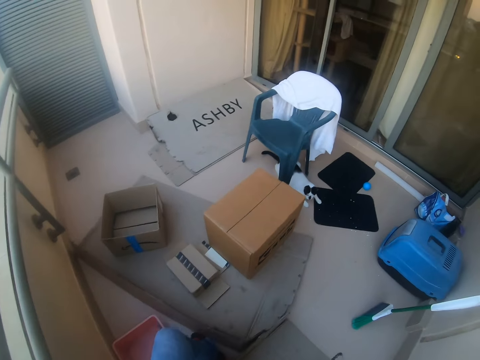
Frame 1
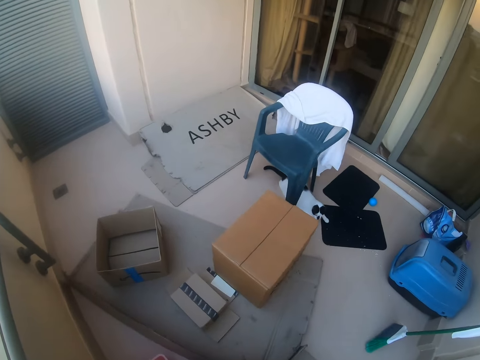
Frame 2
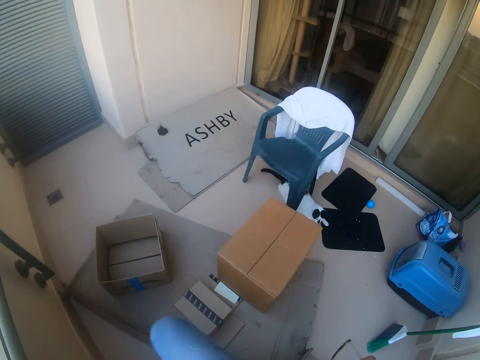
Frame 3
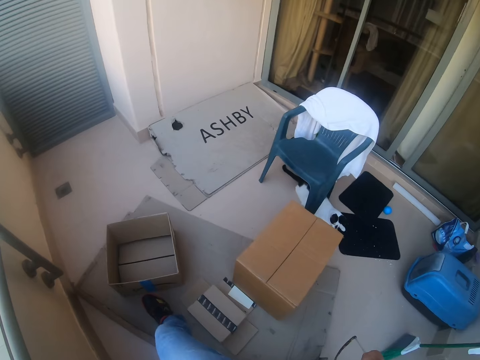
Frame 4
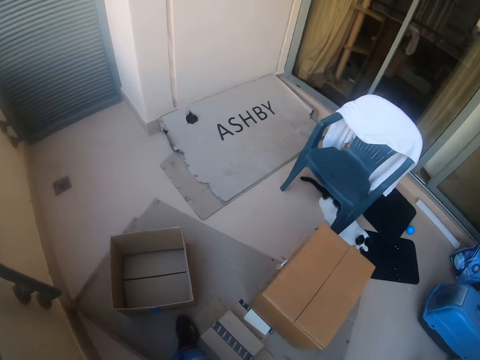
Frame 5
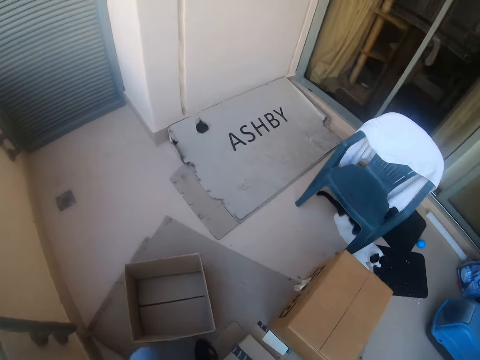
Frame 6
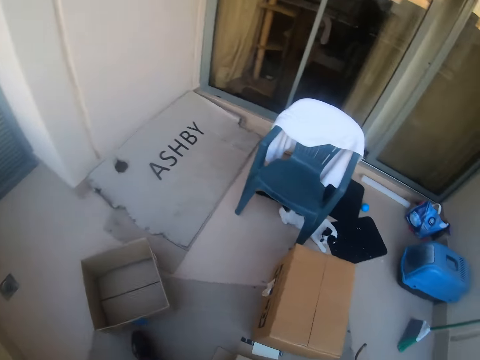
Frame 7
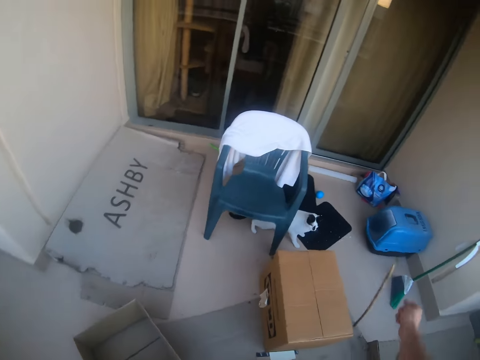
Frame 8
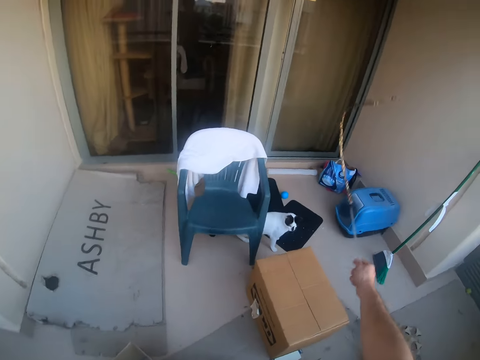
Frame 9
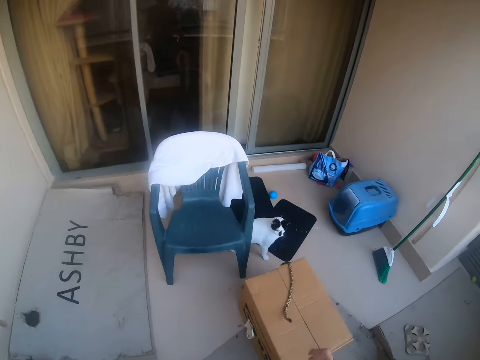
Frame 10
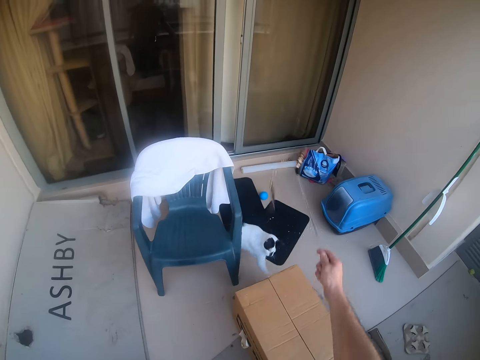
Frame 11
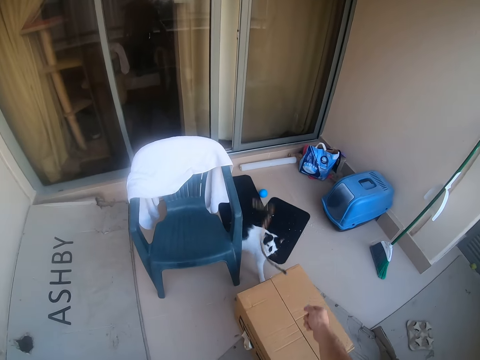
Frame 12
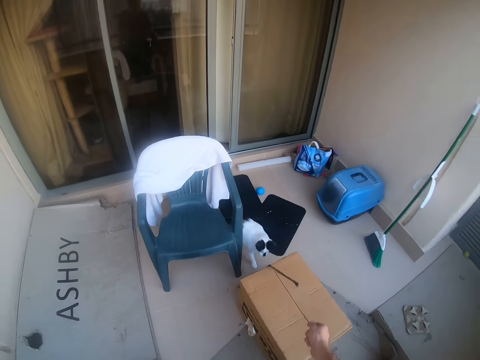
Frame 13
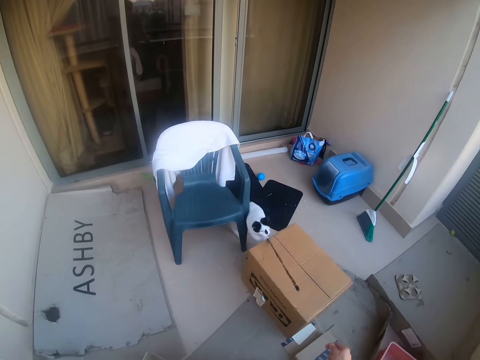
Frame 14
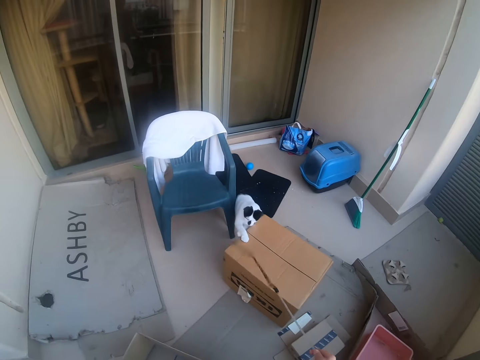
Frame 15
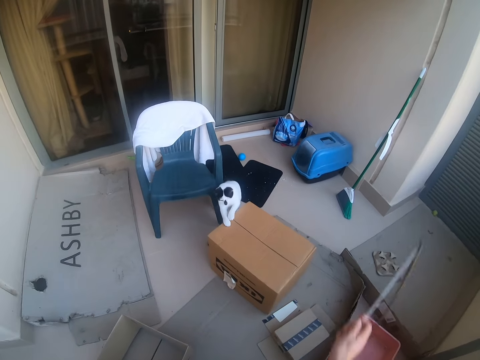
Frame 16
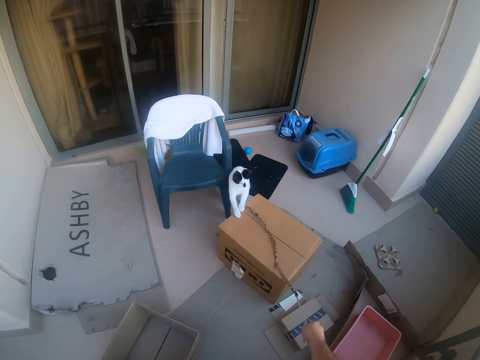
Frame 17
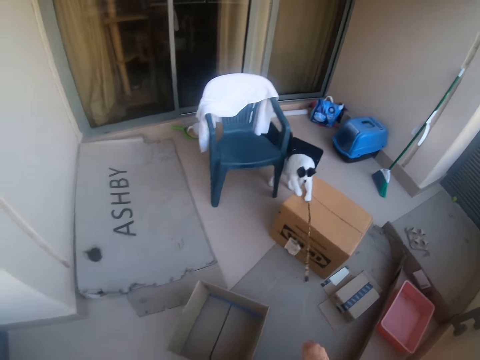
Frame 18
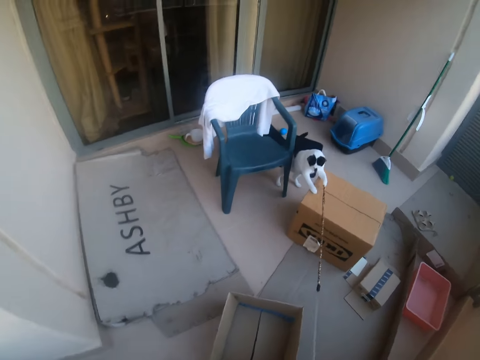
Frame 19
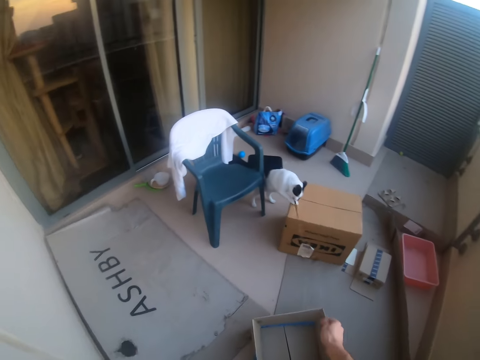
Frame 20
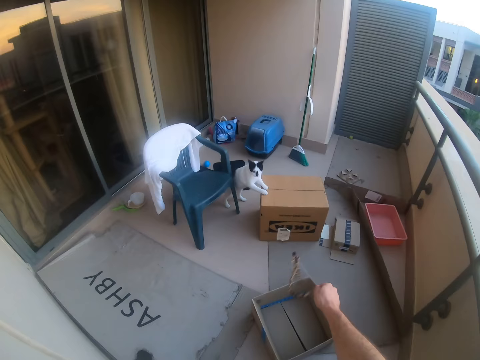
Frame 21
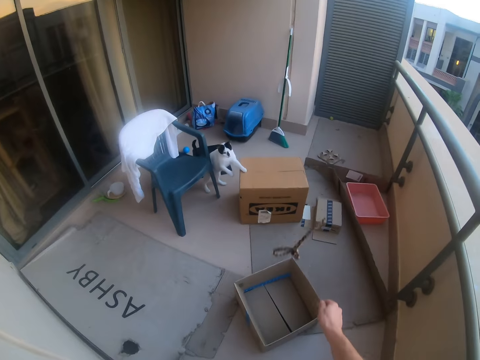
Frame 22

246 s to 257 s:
The camera wearer pushes the carton box. They play with the cat.

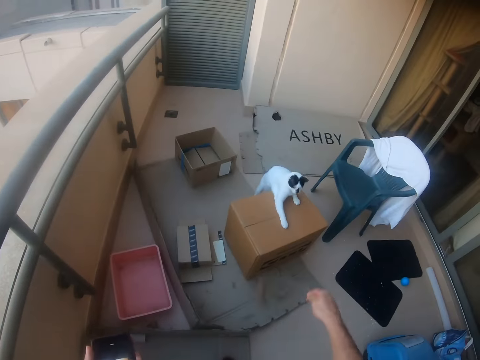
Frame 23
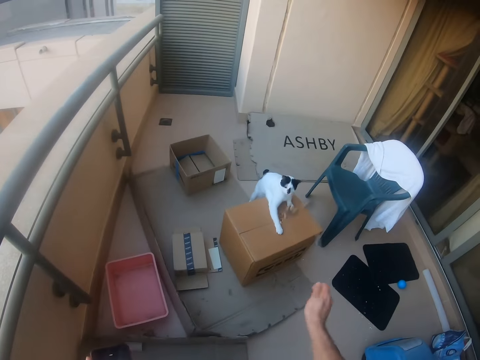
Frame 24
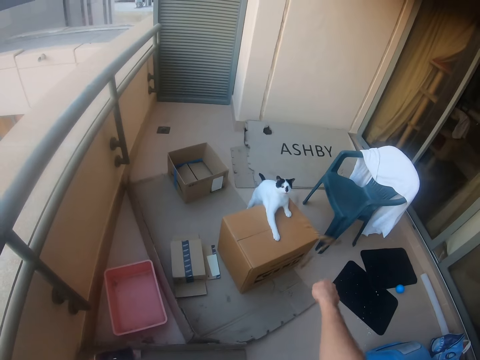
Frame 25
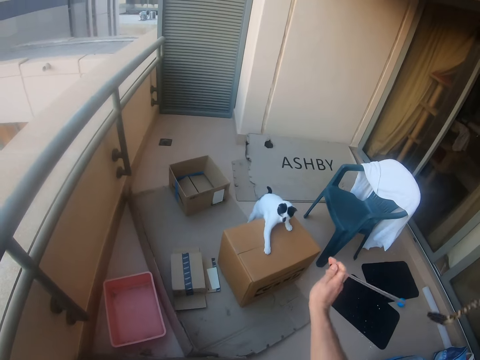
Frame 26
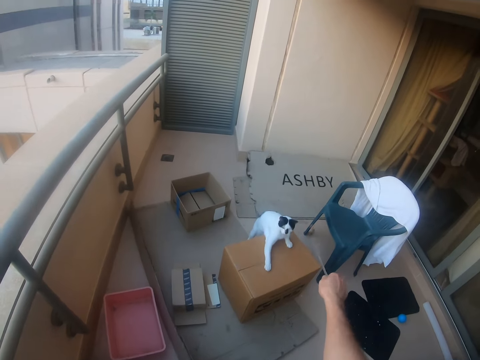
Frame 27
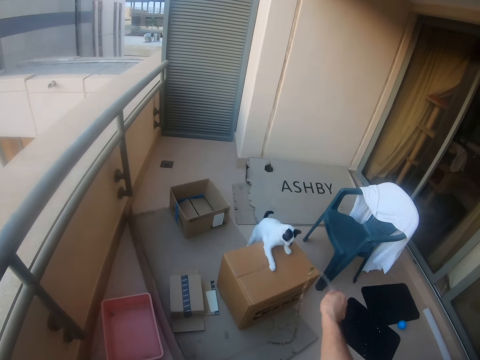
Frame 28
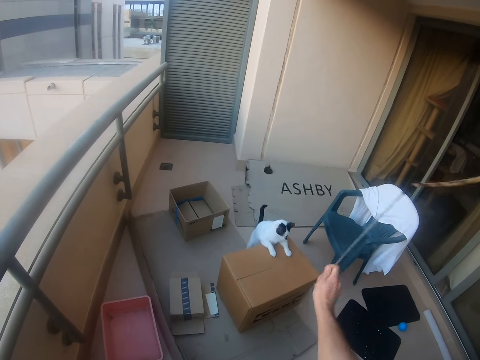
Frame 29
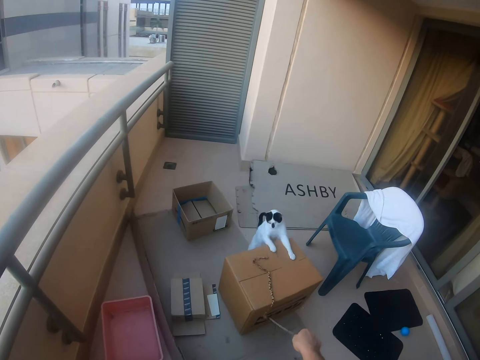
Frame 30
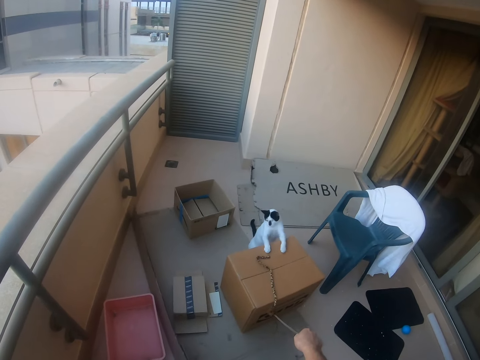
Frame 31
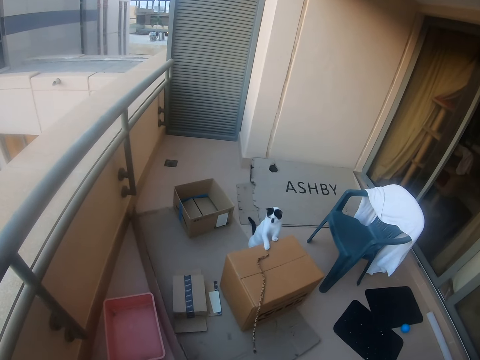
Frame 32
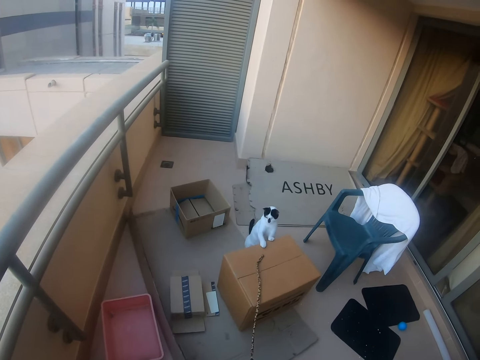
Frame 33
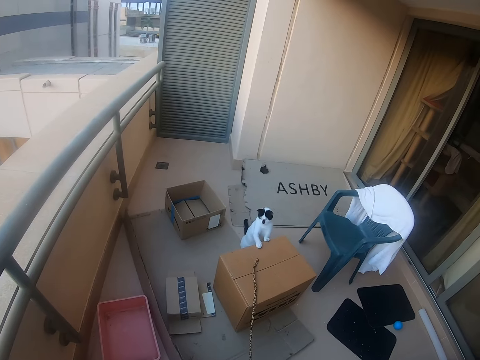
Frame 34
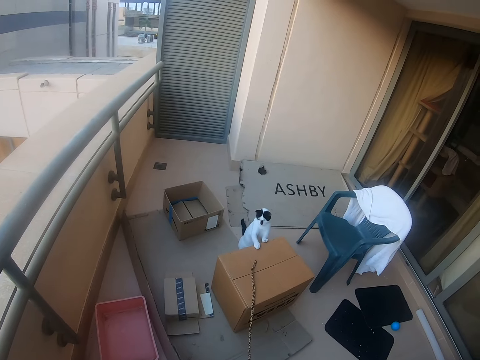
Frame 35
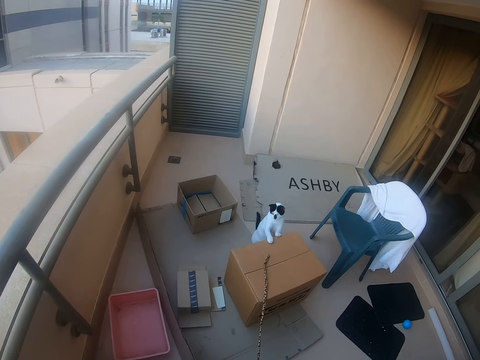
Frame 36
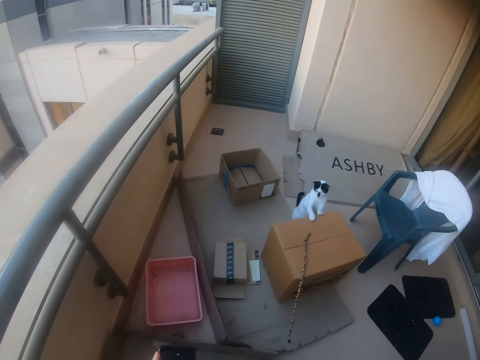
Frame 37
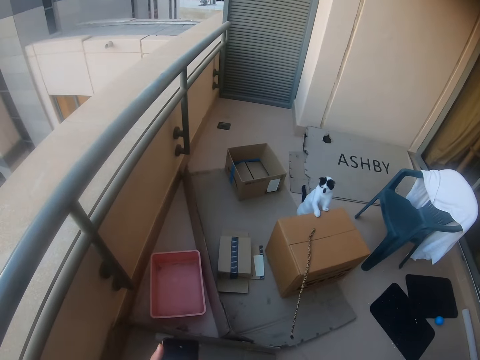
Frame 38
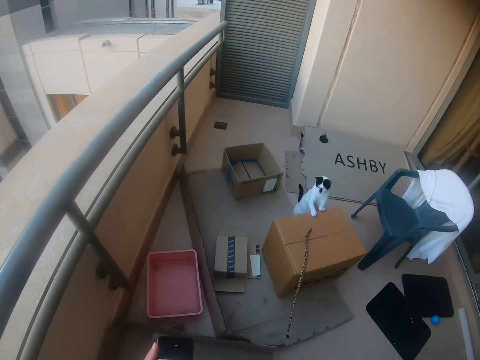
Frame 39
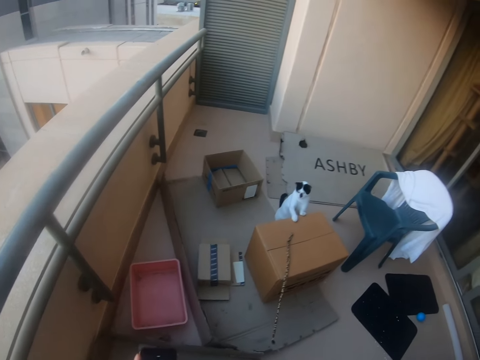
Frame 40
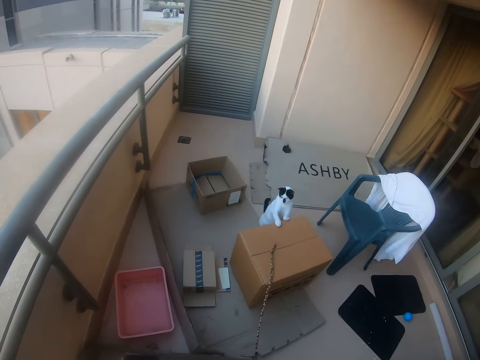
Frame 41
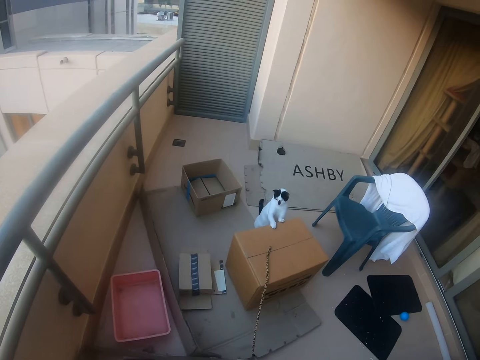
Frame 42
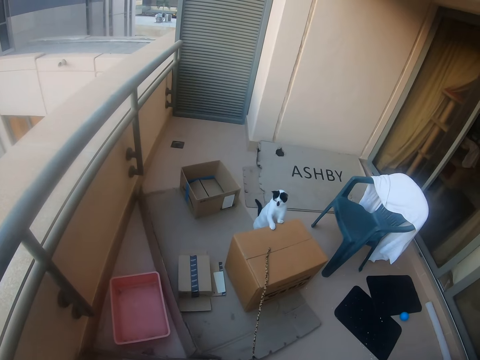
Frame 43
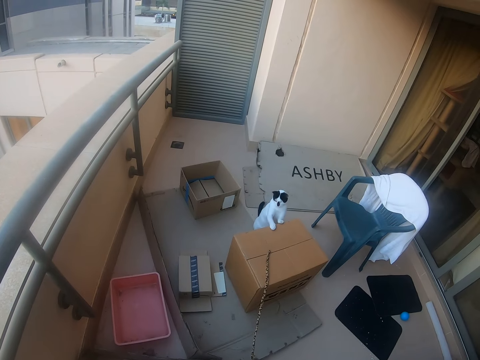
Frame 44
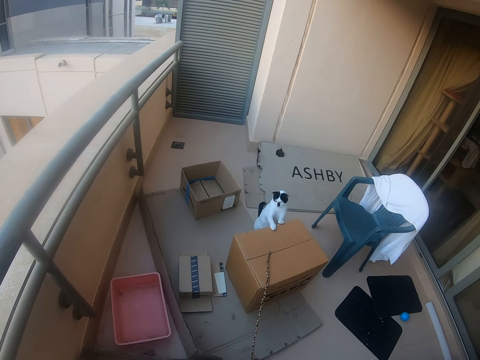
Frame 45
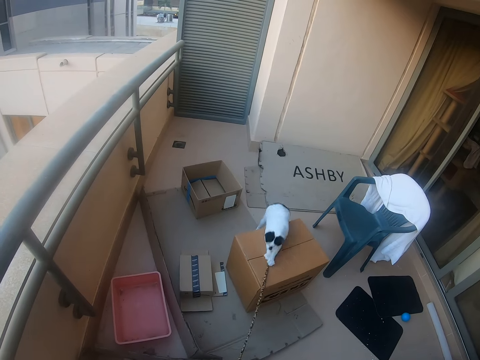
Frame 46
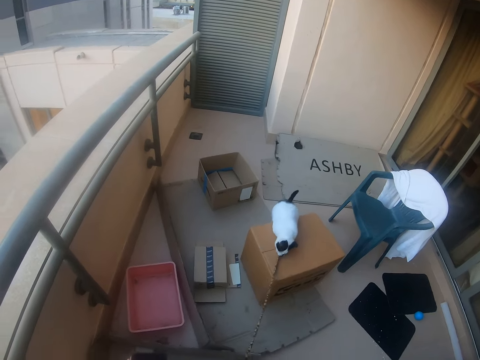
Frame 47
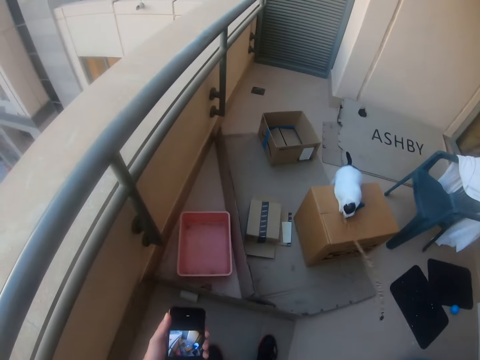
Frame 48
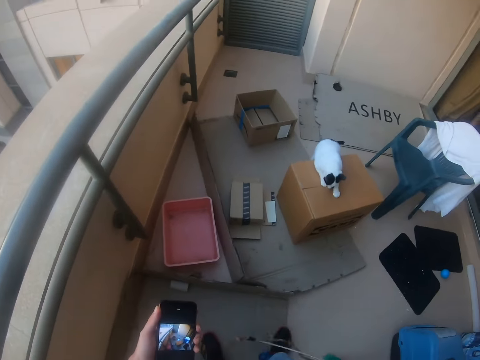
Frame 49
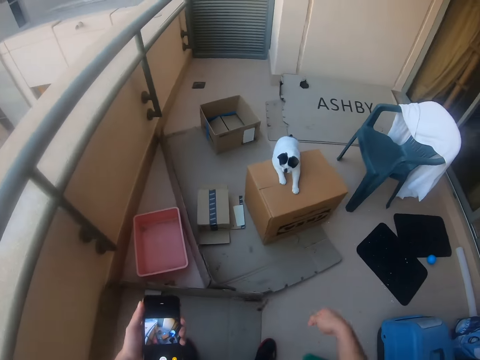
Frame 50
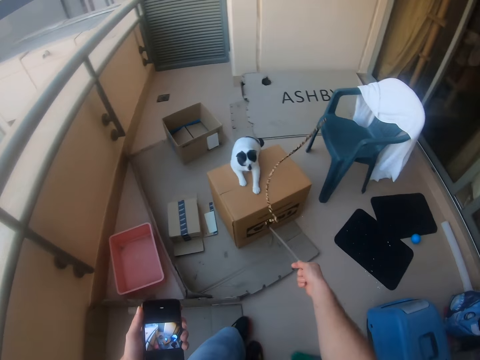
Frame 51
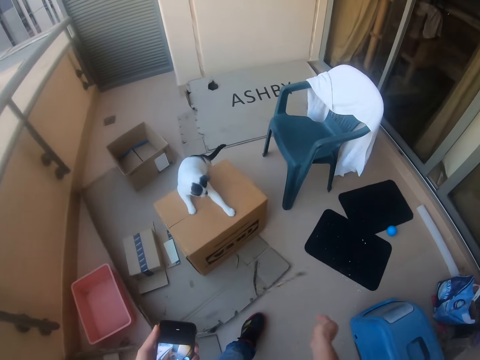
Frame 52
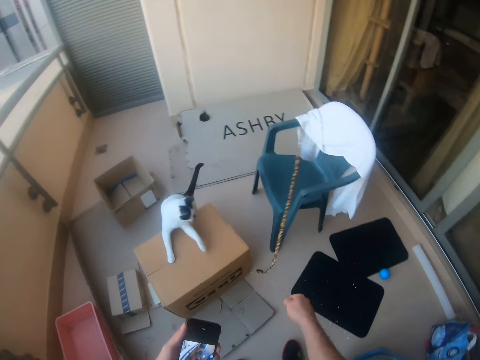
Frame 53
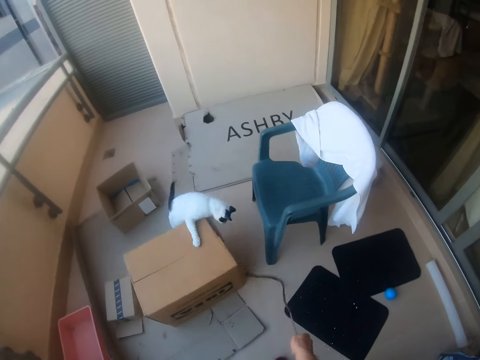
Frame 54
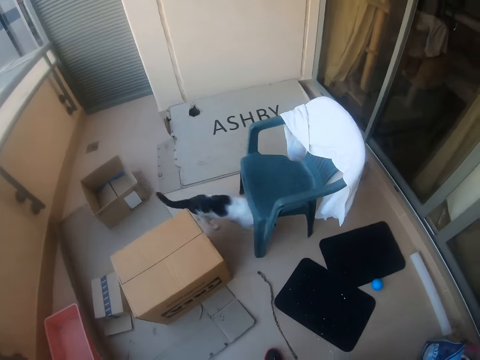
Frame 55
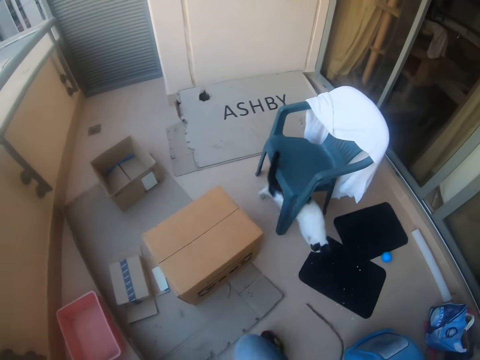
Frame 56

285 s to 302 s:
The camera wearer plays with the cat.
